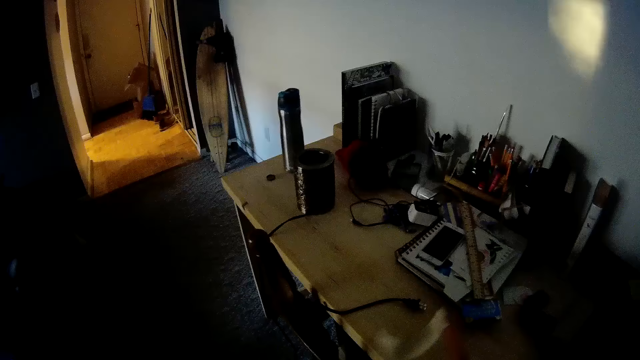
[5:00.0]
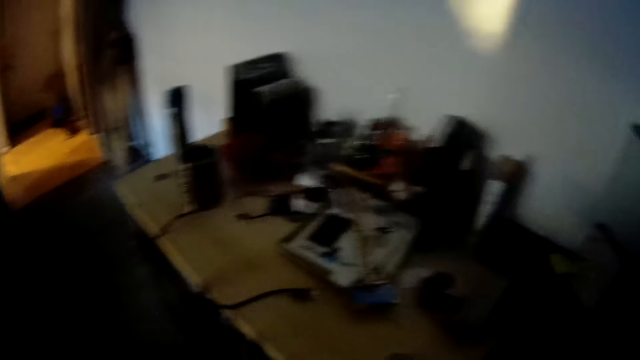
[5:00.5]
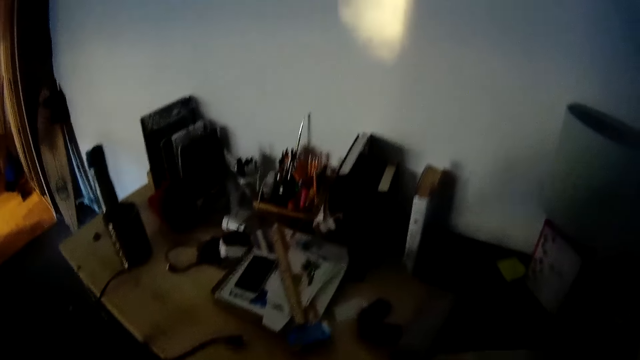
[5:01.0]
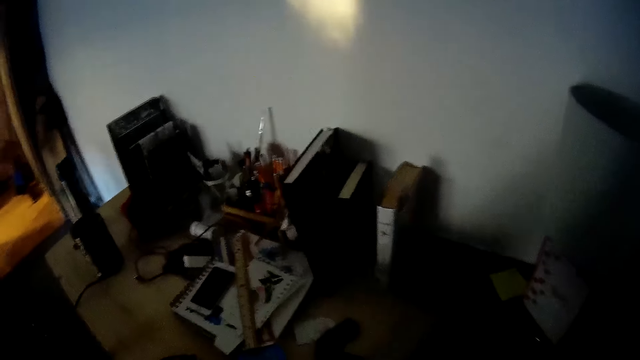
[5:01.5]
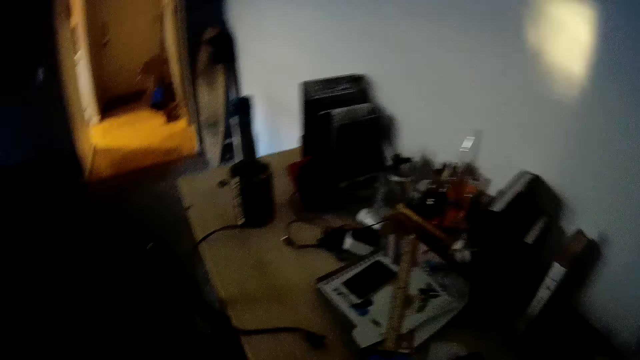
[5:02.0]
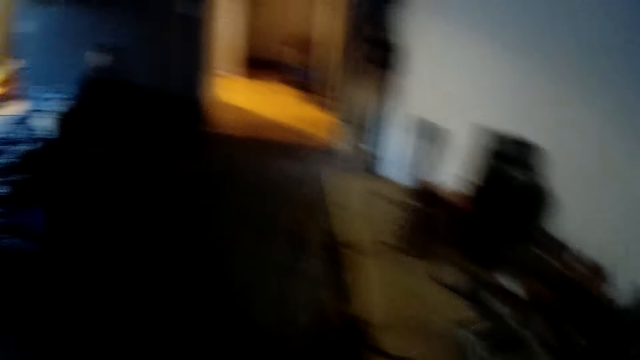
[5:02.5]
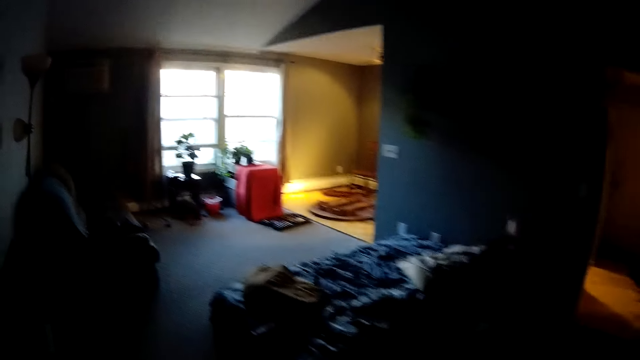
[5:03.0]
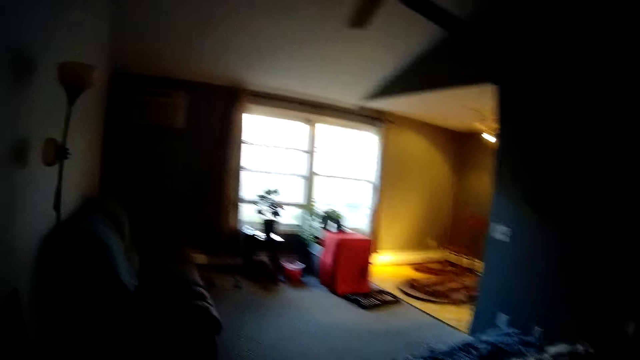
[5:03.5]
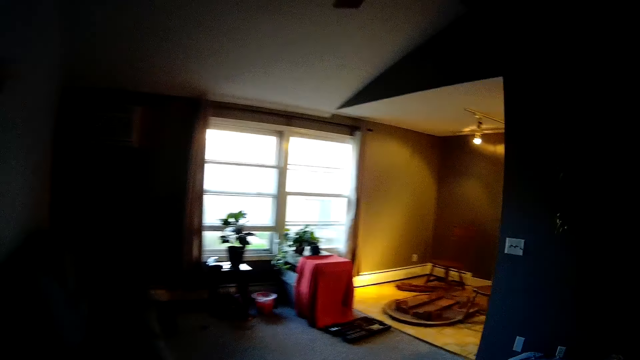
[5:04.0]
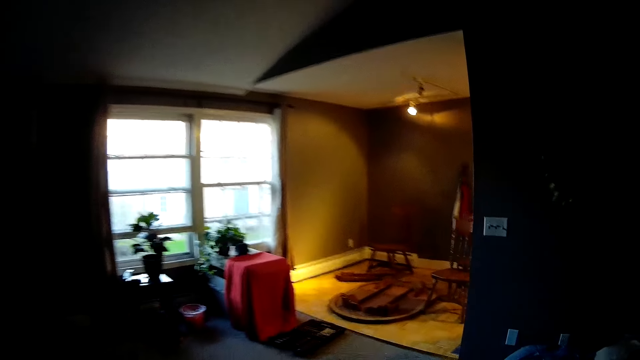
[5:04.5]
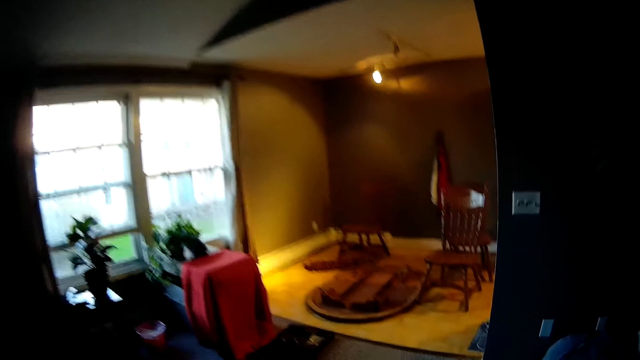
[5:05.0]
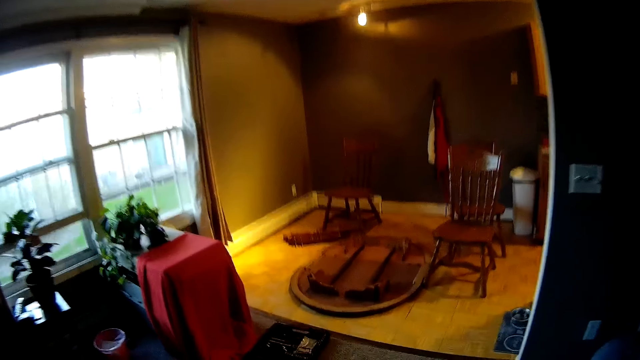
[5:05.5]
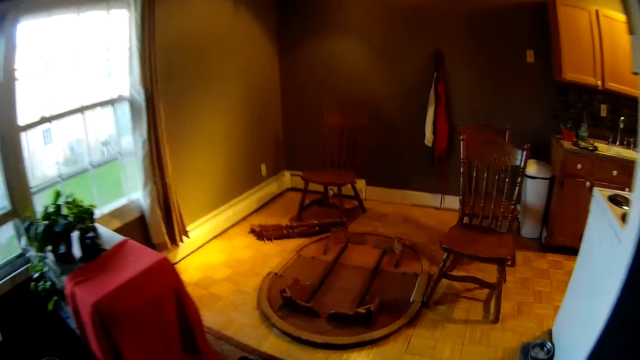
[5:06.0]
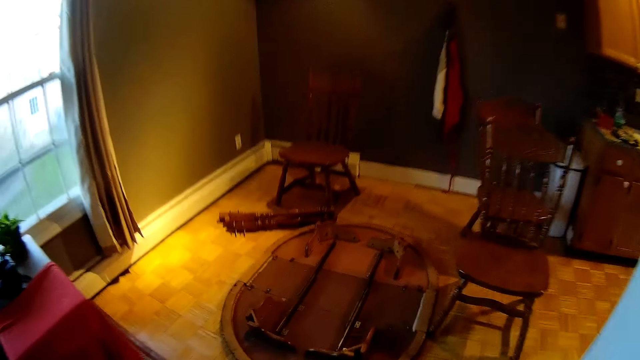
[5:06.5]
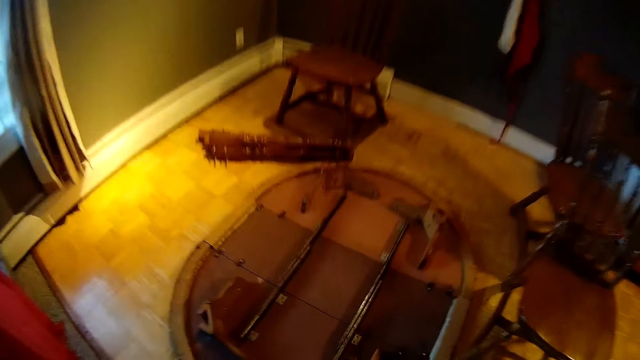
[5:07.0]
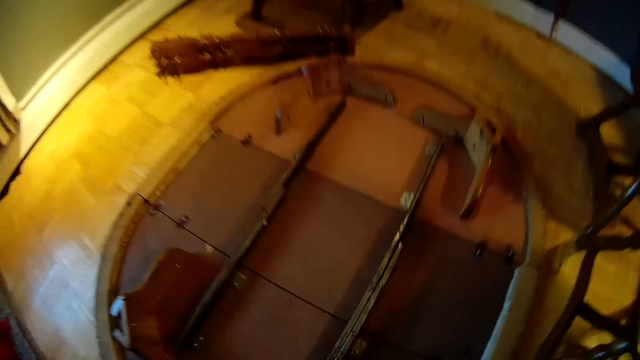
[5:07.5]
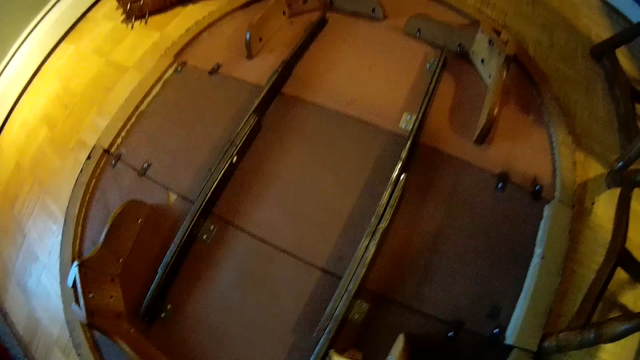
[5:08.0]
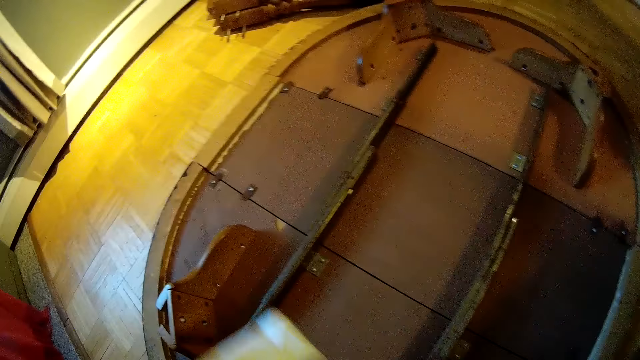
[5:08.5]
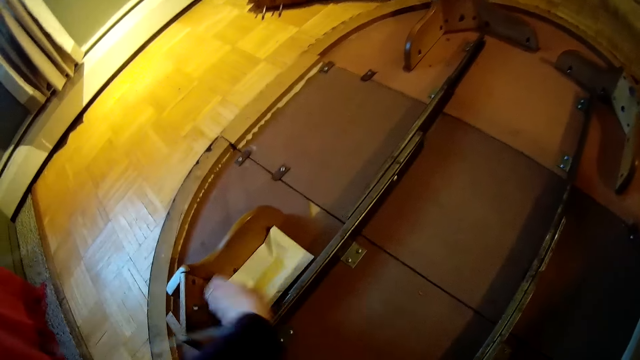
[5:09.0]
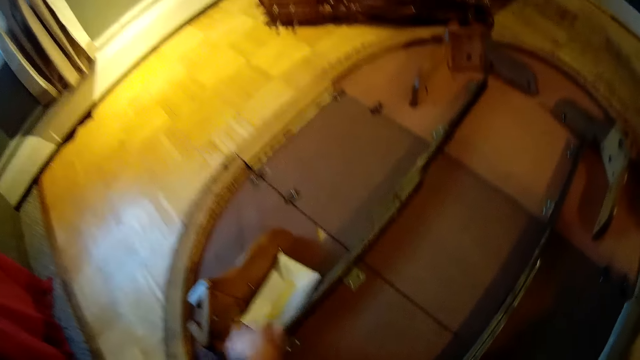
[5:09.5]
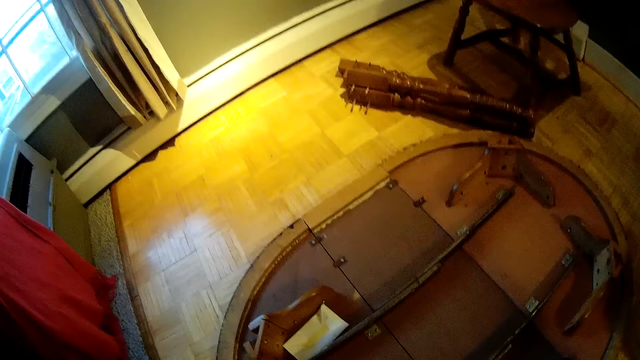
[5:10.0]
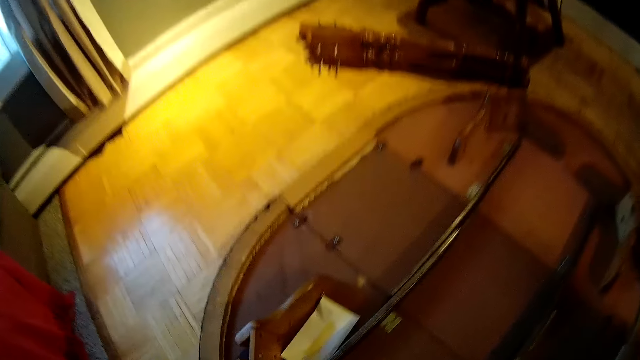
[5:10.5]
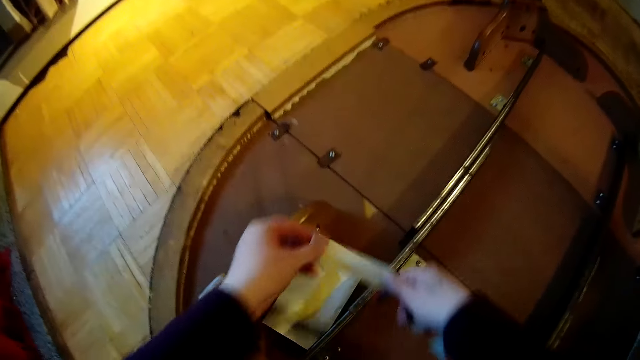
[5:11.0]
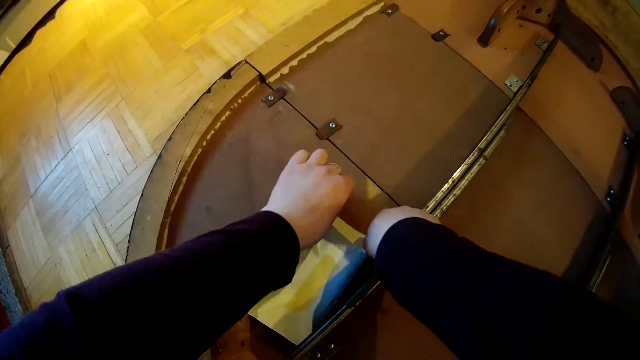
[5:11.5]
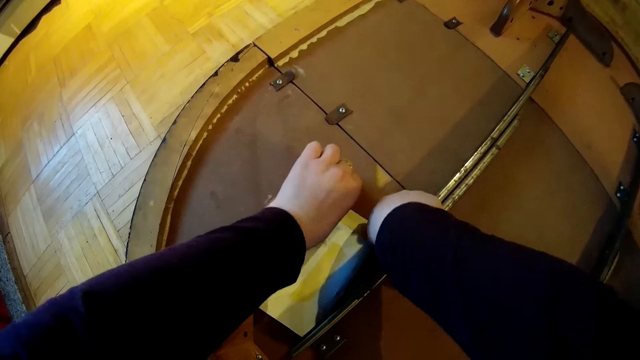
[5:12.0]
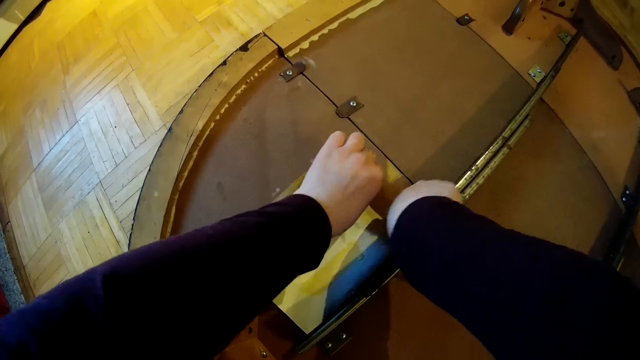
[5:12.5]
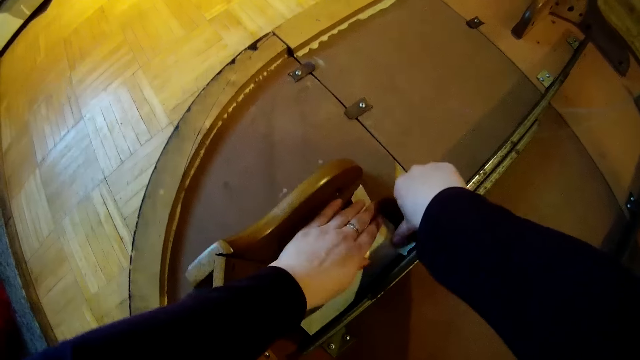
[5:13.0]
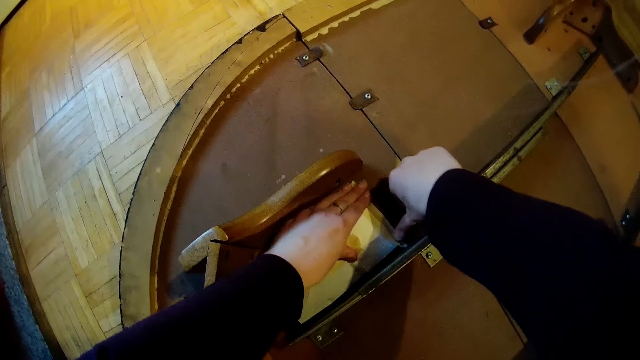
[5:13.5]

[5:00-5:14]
The camera wearer drops the sellotape on the table. She walks to the kitchen. She bends over a broken table on the floor. She places the envelope in her left hand on the table. She holds the piece of sellotape in her right hand with both hands. She pastes the sellotape in her hands on the envelope on the table.

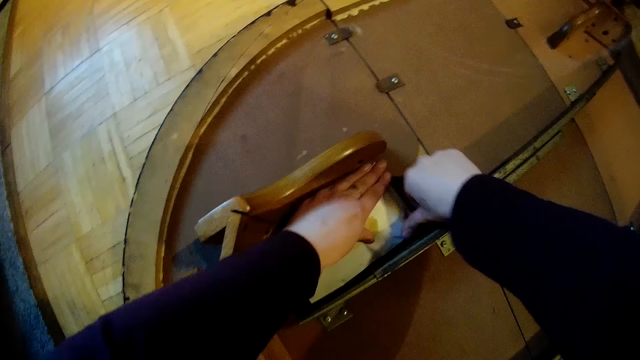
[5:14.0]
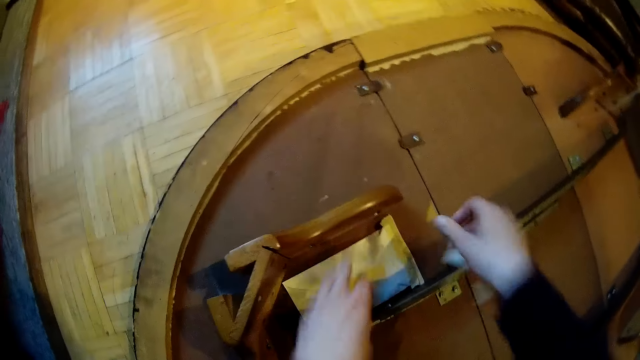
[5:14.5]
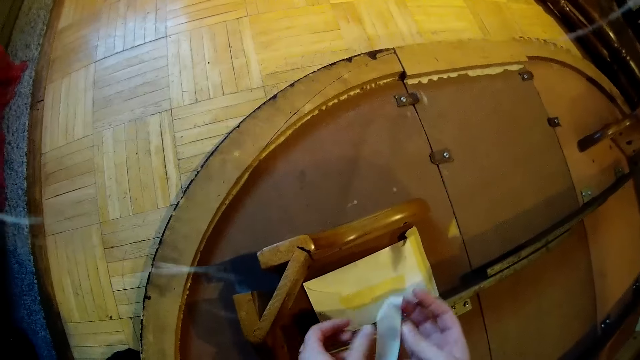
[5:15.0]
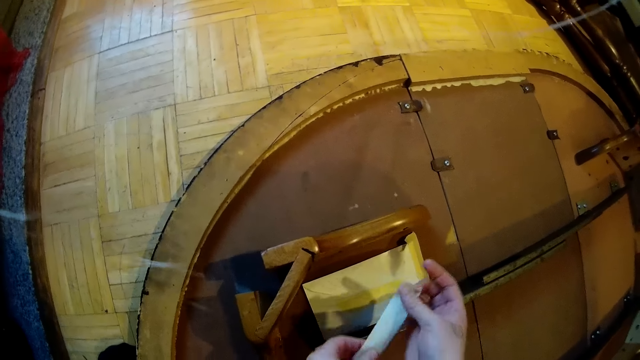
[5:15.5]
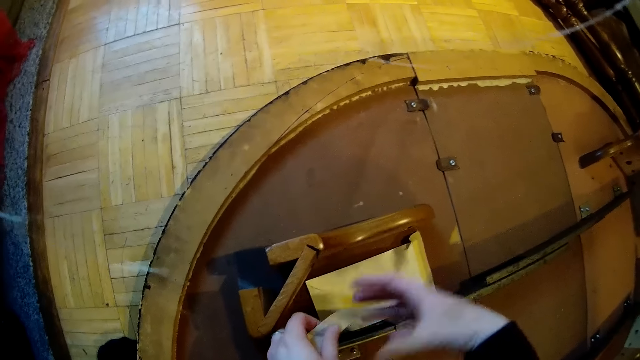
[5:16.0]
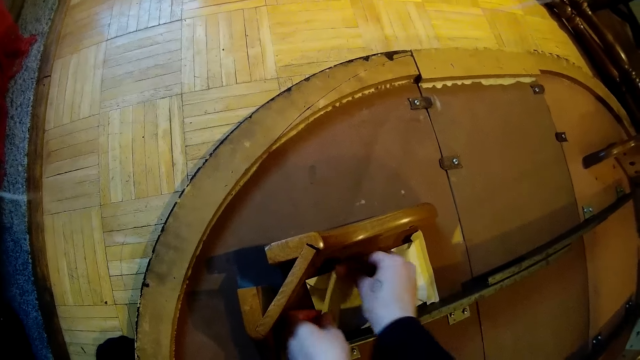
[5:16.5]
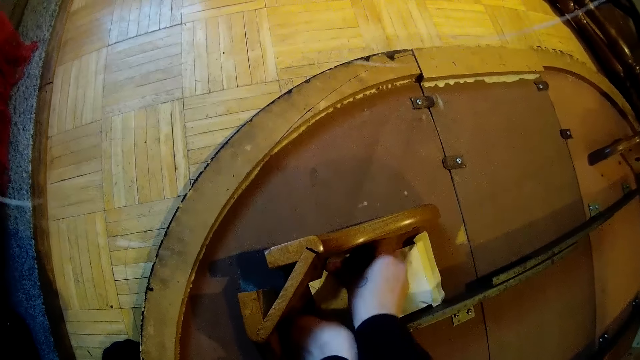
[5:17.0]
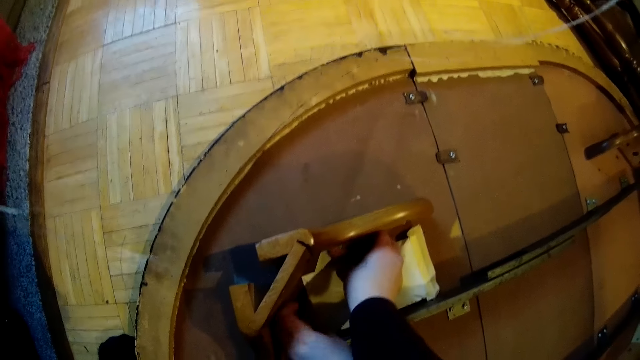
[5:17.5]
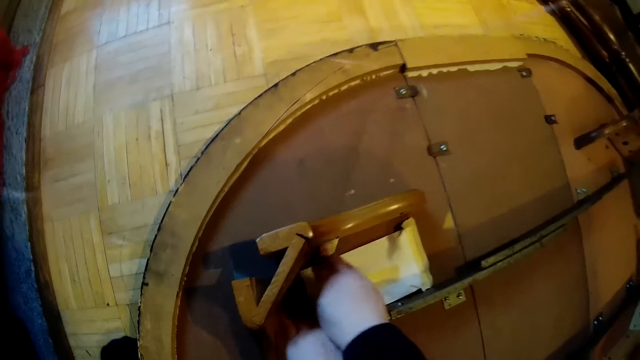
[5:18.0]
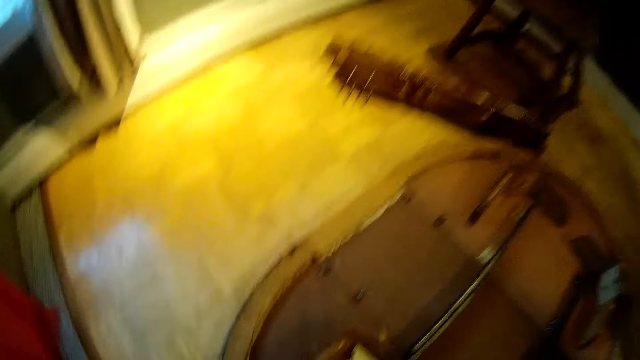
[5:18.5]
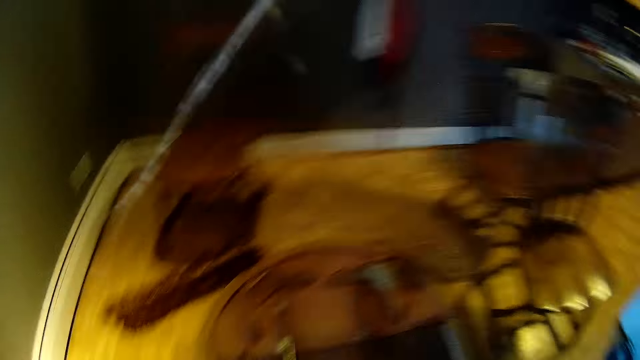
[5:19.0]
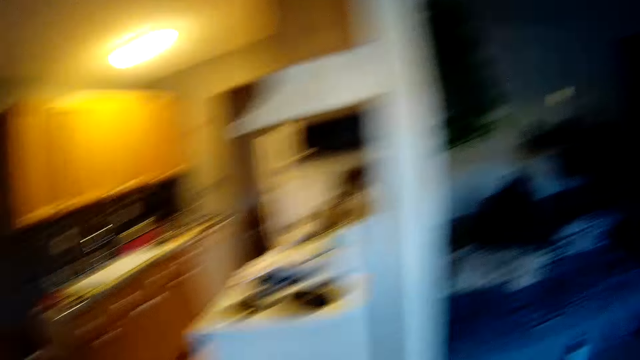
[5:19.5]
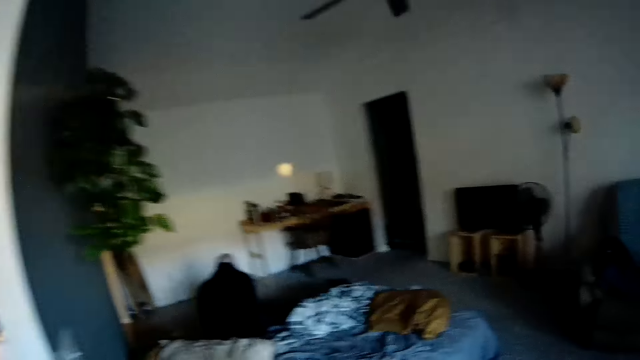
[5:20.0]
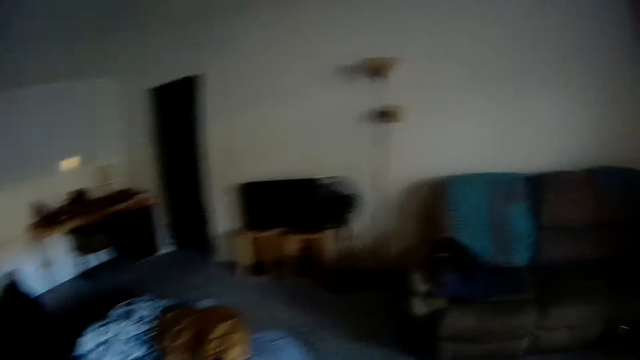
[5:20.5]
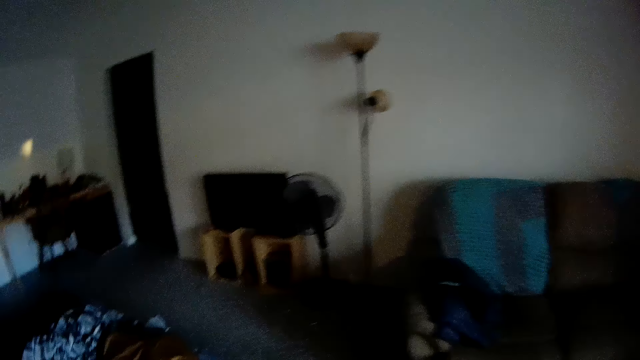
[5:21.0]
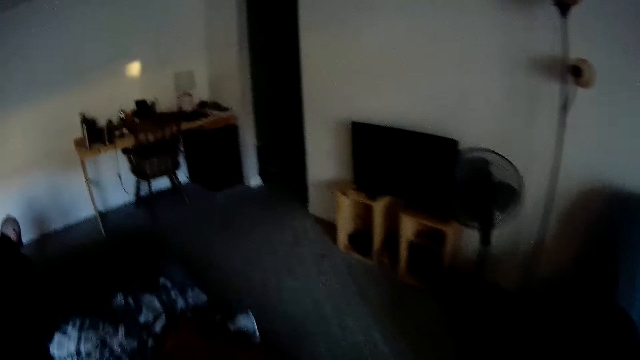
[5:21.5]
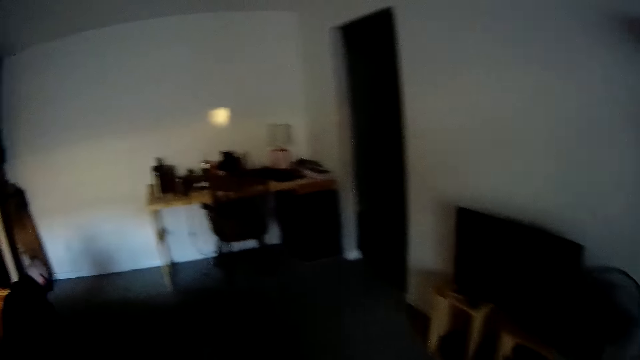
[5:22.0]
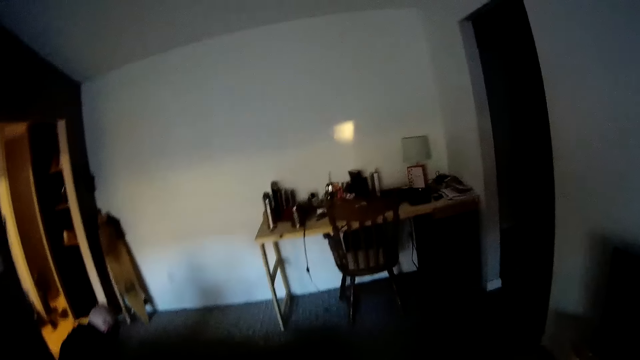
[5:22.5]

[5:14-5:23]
The camera wearer adjusts a piece of sellotape in her right hand with both hands. She pastes the sellotape in her hands on the envelope on the table. She walks into the room.
